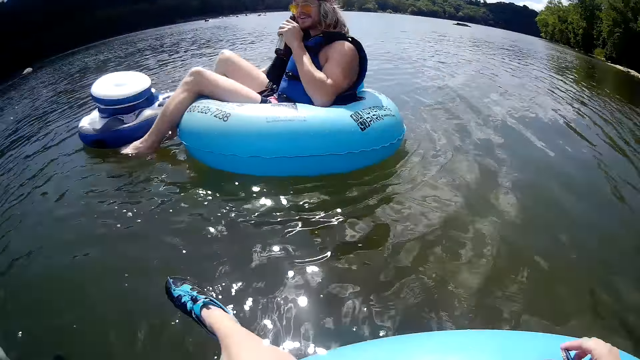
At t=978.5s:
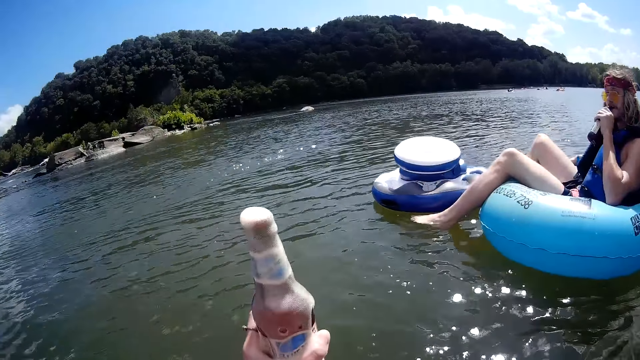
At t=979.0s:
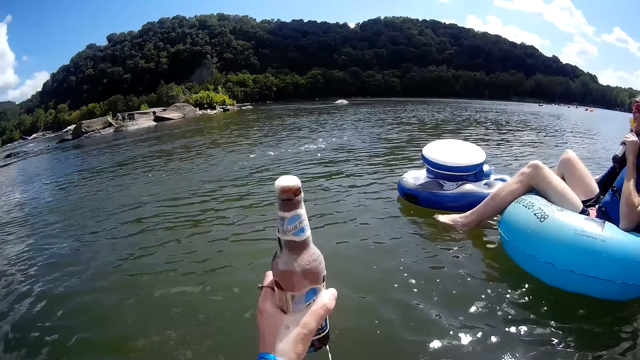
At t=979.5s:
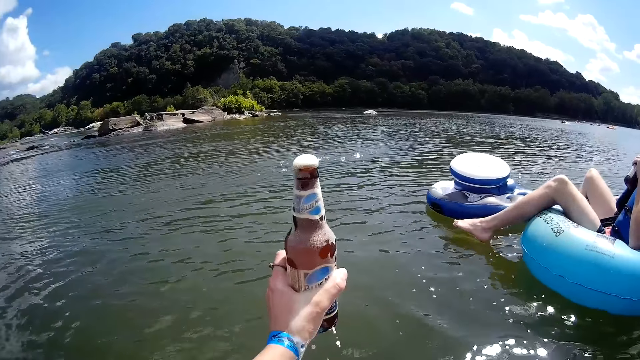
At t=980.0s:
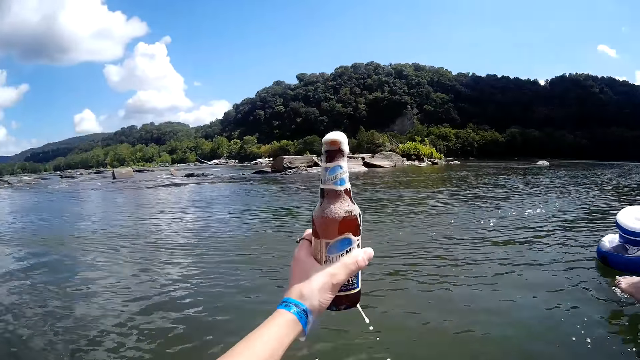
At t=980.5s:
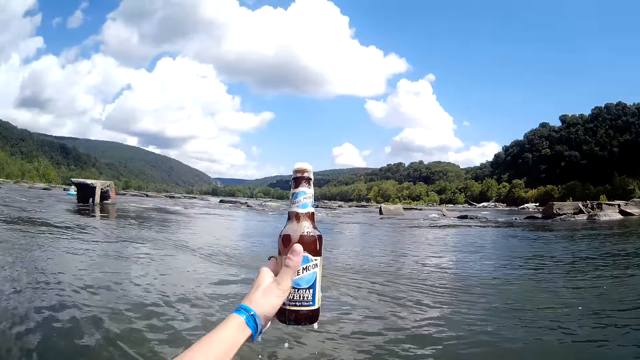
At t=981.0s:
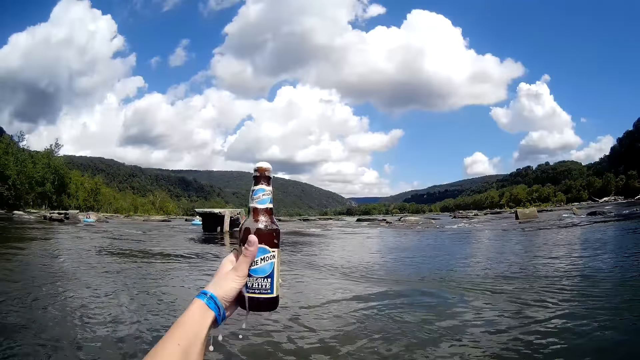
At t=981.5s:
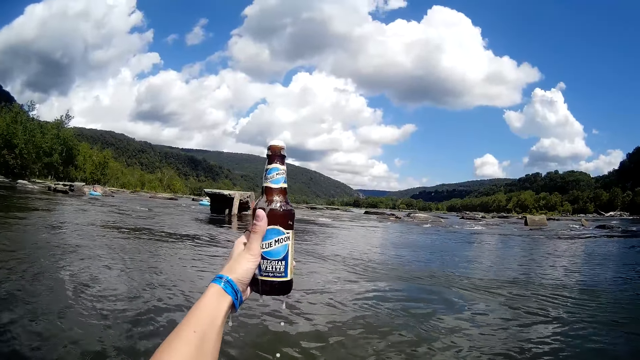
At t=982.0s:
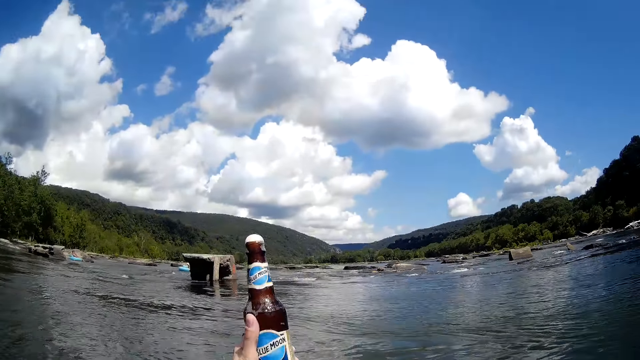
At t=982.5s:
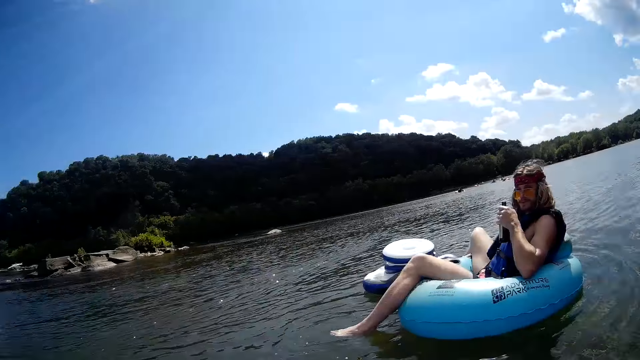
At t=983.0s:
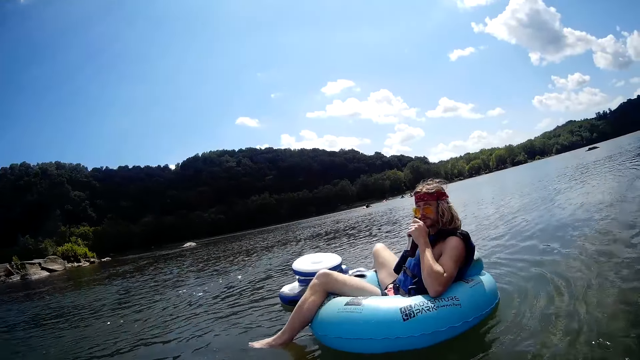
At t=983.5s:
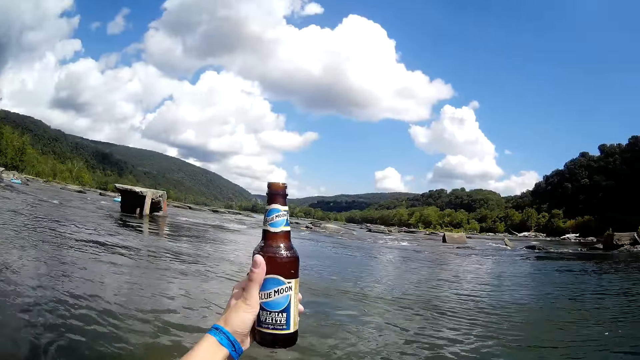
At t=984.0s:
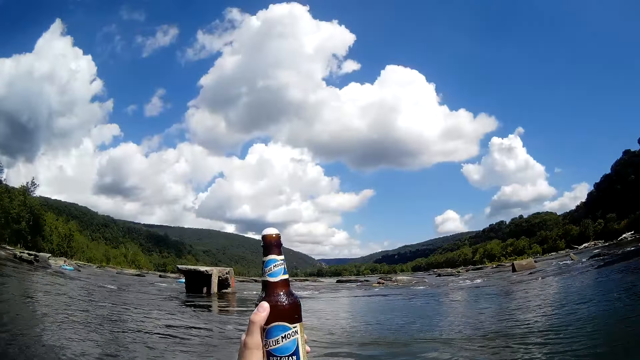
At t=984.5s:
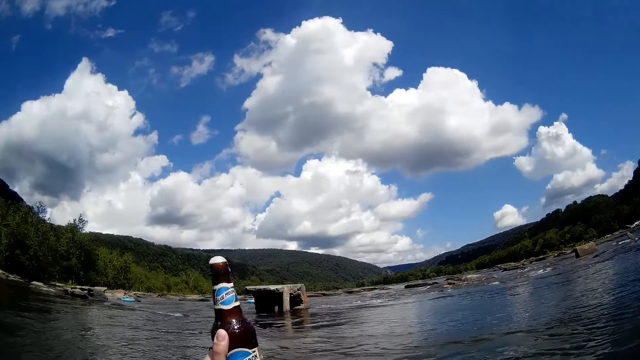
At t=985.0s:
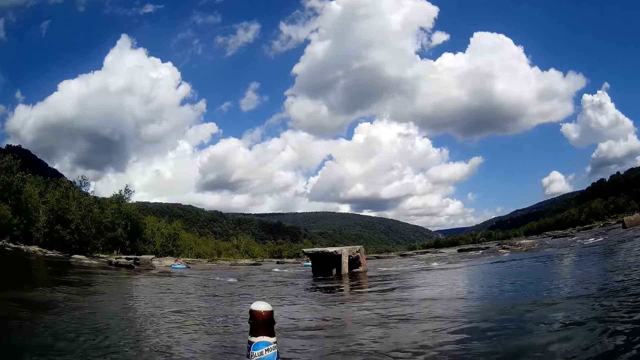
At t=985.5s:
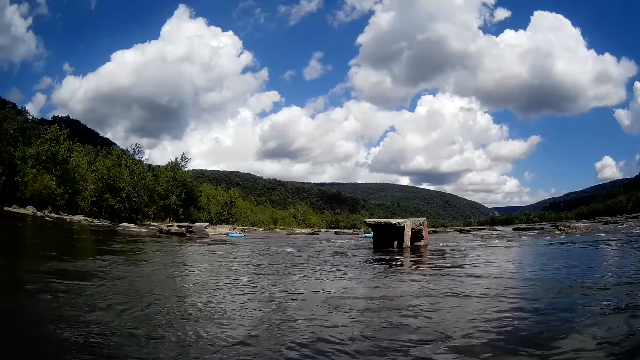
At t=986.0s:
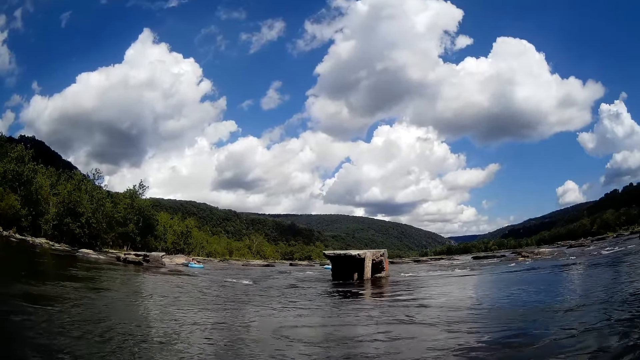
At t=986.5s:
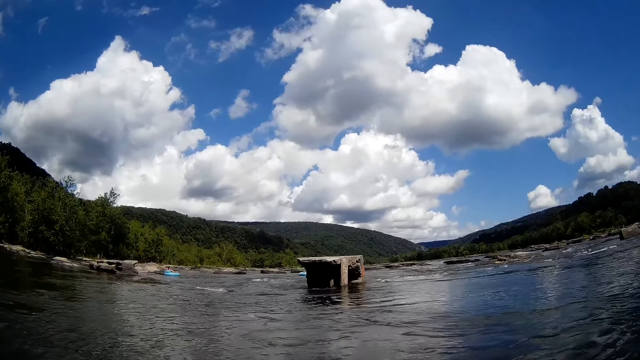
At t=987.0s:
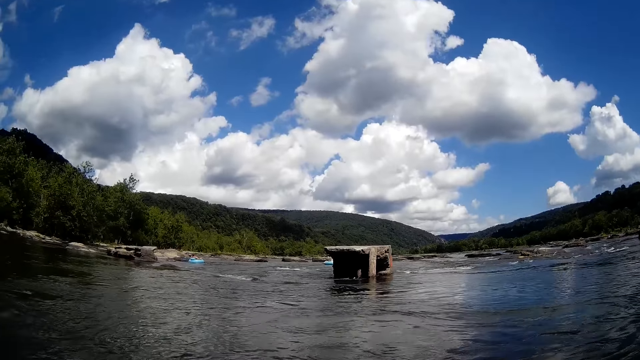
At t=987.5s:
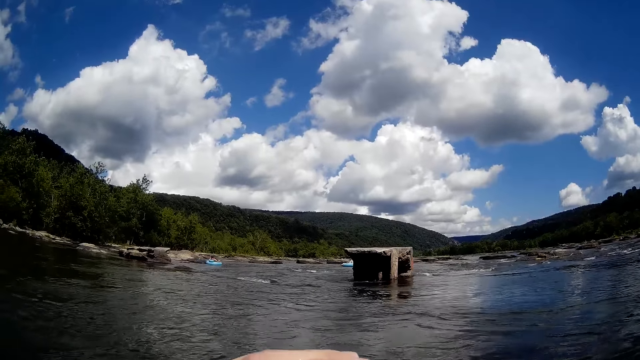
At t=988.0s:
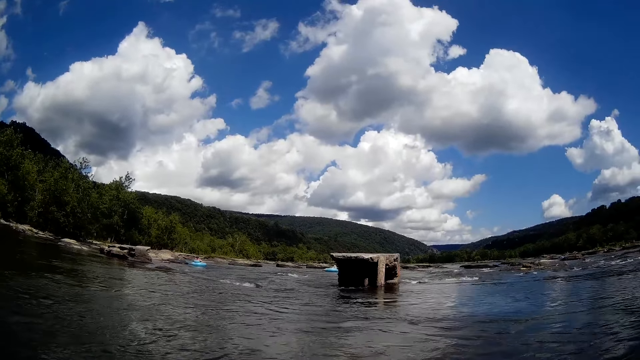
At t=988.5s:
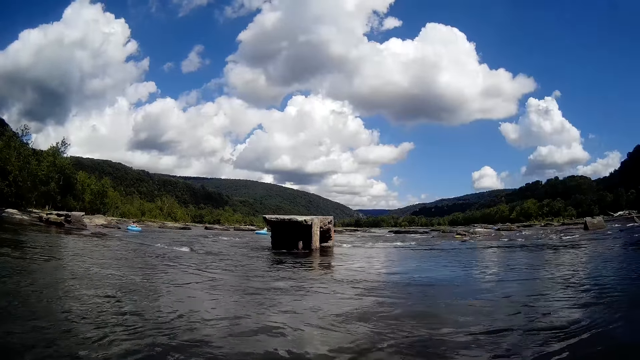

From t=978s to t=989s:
The camera wearer holds the beer bottle with her left hand. The man drinks beer from the beer bottle on his left hand. The camera wearer converses with the man. She holds the bottle. She looks around the lake.

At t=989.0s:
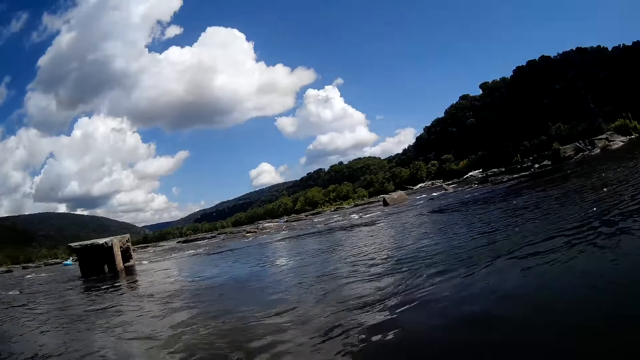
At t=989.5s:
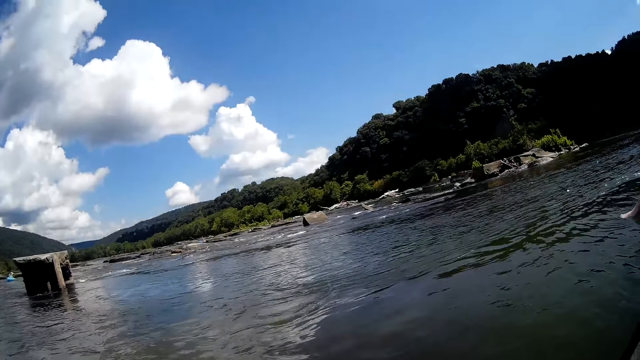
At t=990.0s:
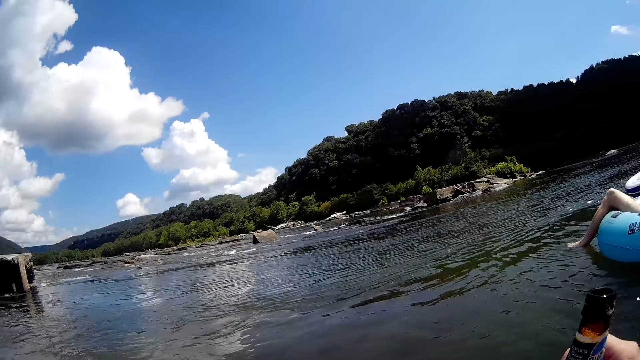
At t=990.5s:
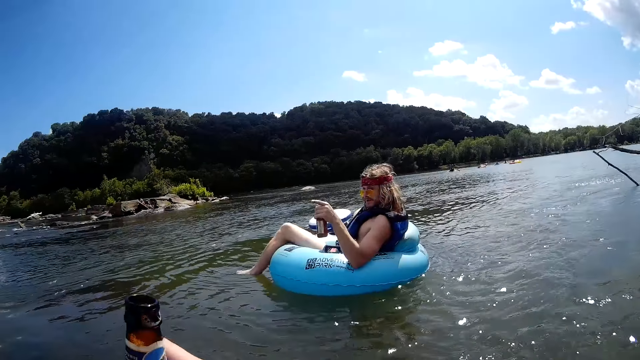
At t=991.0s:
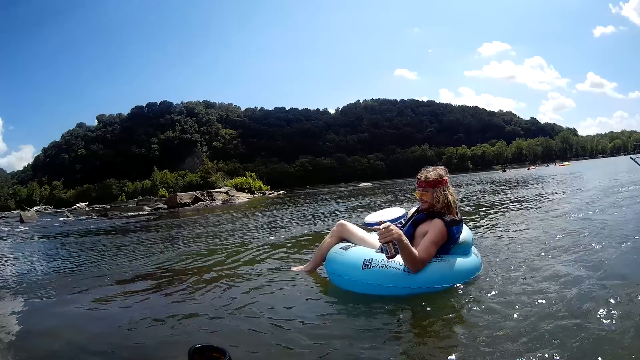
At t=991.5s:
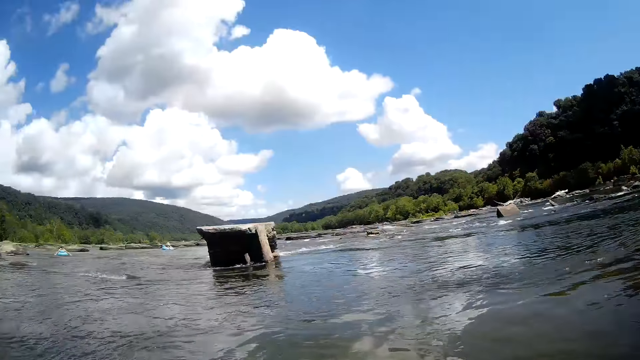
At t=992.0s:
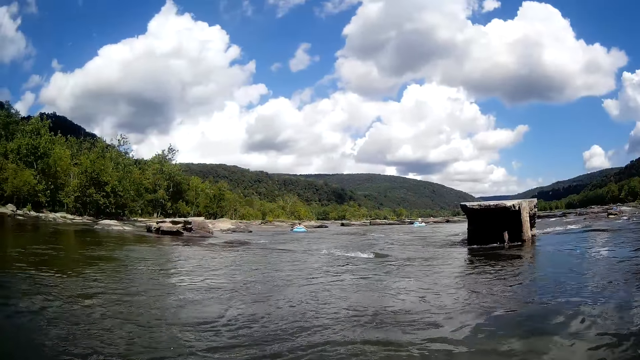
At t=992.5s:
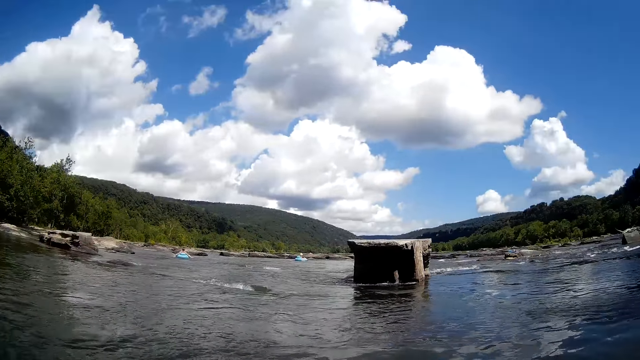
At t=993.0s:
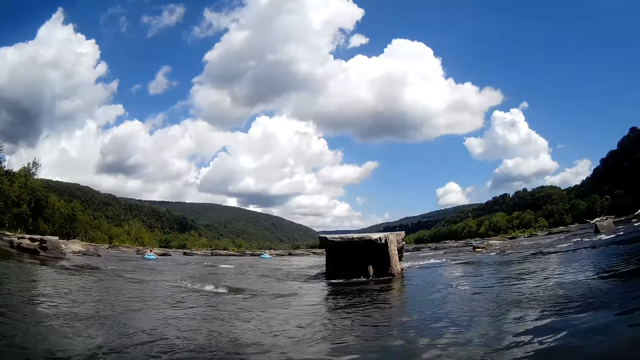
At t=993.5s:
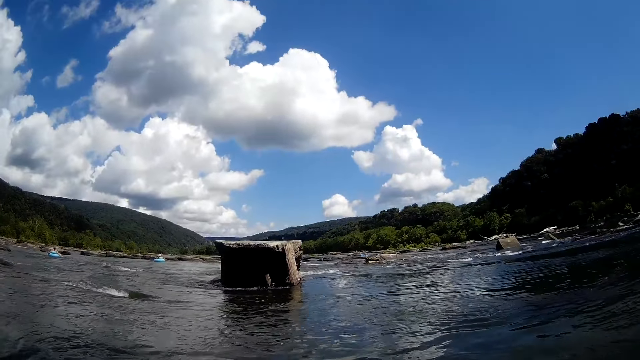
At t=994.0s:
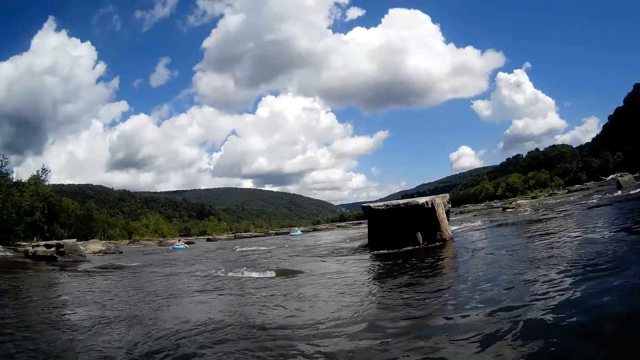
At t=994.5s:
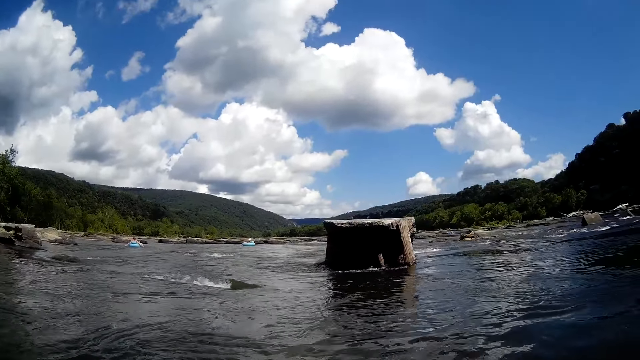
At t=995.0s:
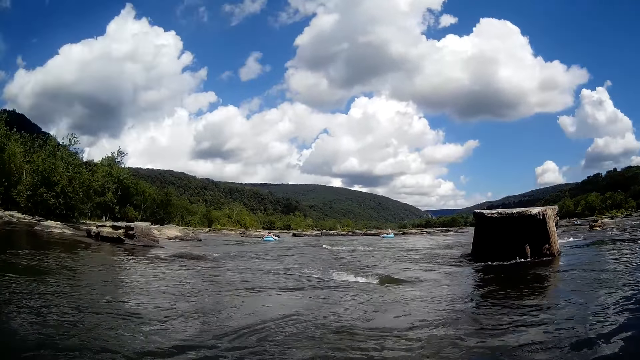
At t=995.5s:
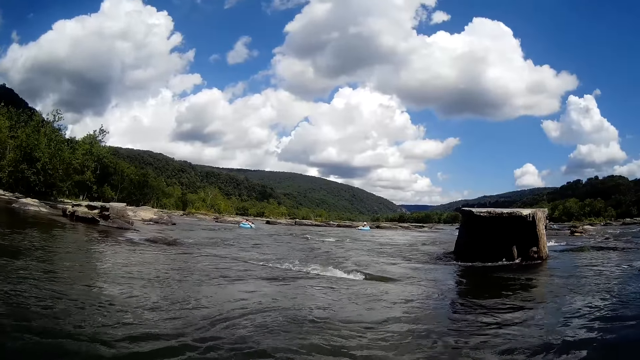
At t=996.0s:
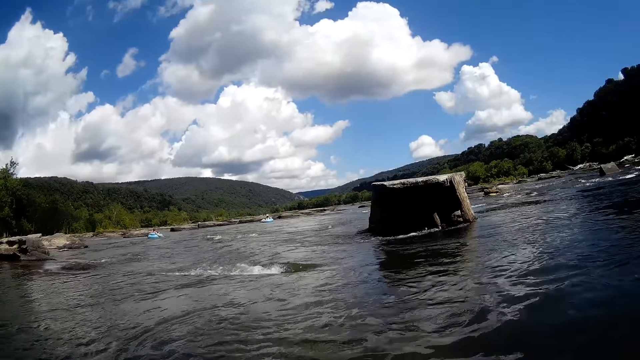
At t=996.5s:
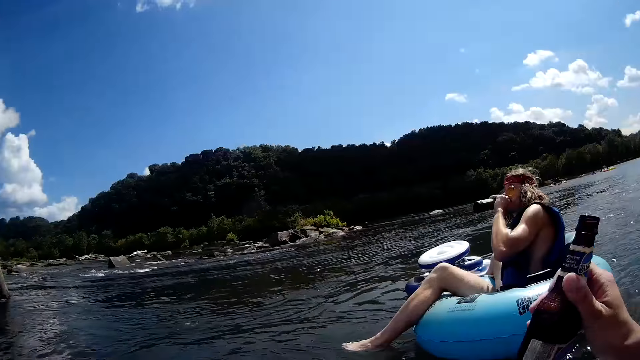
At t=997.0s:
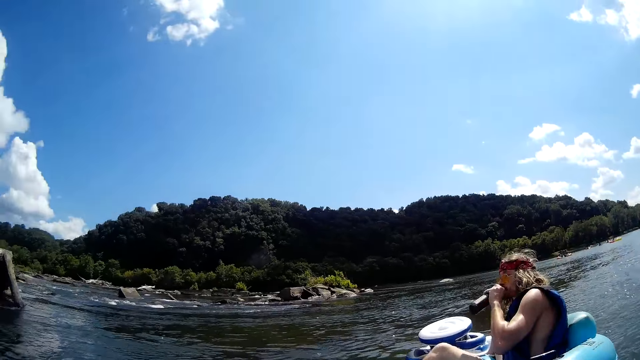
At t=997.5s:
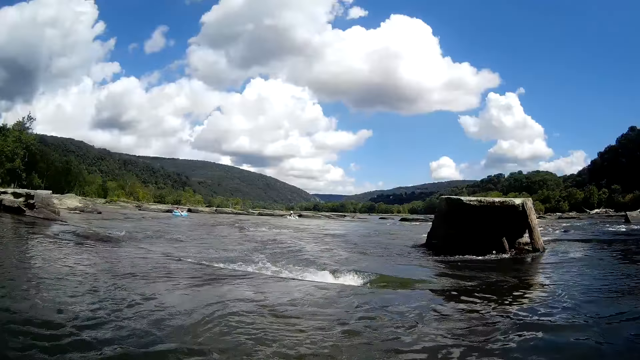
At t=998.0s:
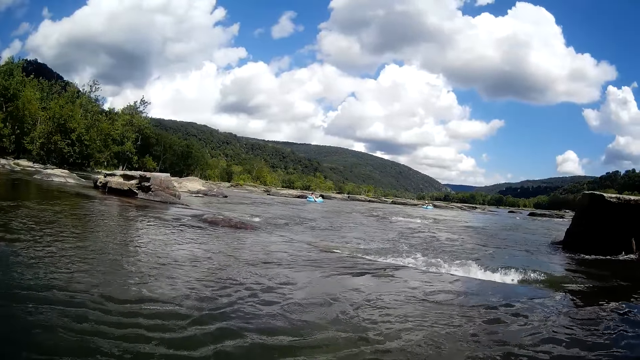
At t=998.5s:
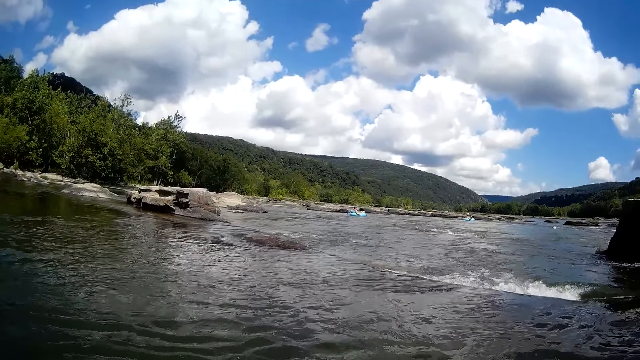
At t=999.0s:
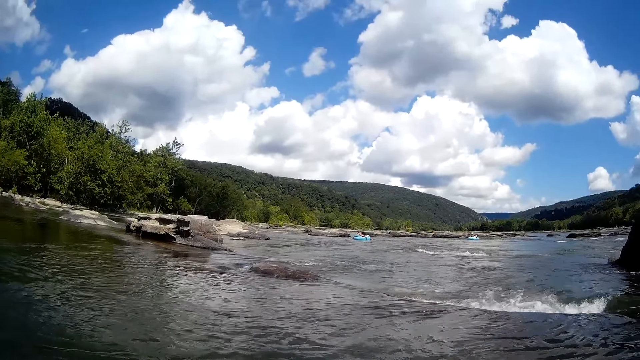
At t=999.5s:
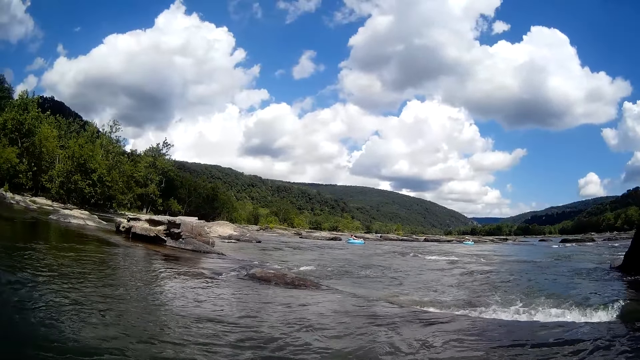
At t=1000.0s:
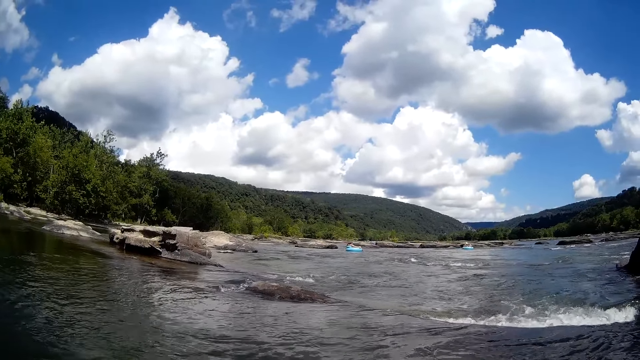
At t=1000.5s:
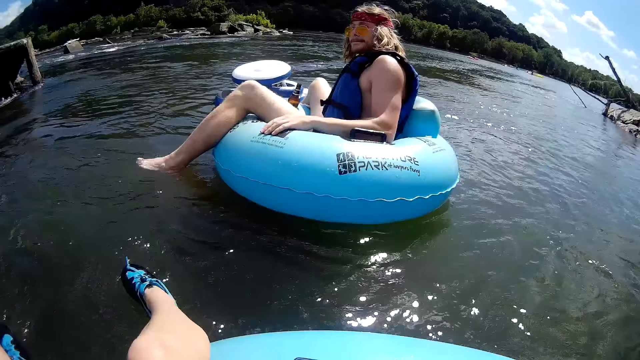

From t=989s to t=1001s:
The camera wearer converses with a man. They look around the lake. They hold a bottle. They look around the lake.
